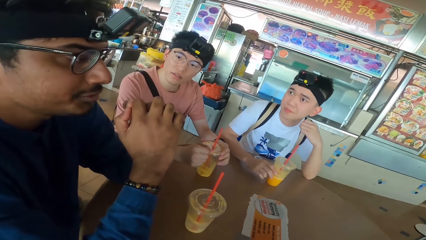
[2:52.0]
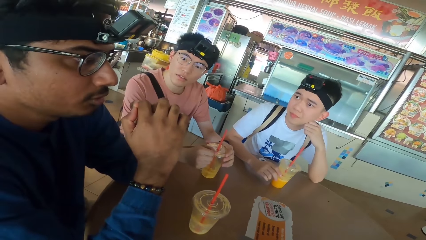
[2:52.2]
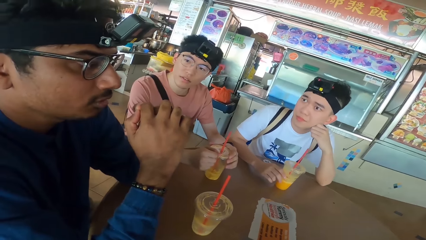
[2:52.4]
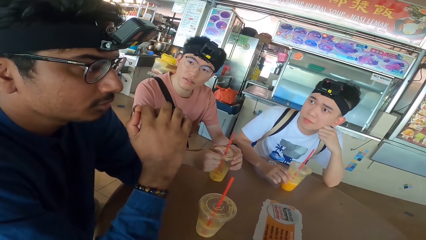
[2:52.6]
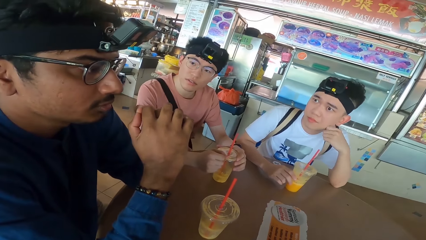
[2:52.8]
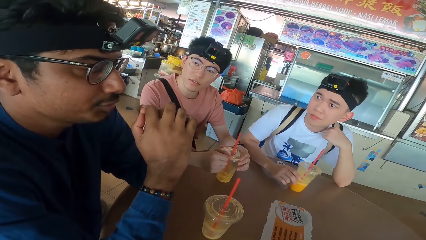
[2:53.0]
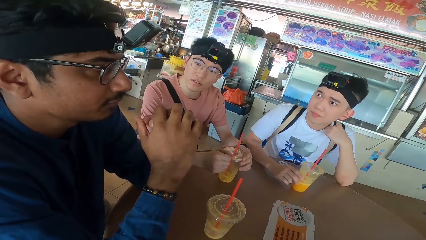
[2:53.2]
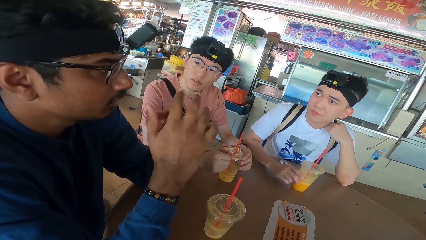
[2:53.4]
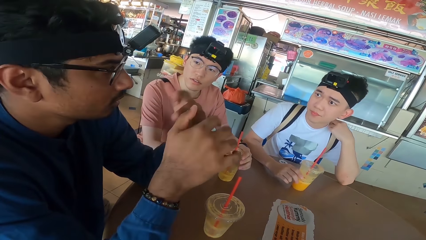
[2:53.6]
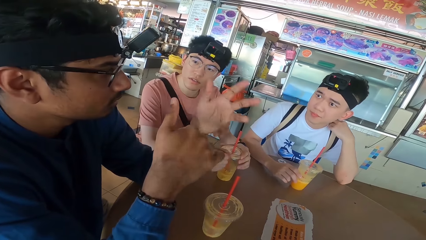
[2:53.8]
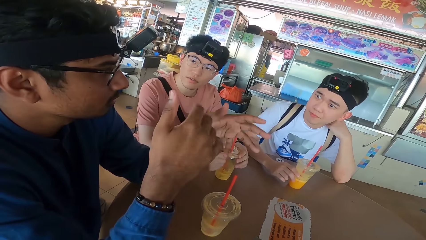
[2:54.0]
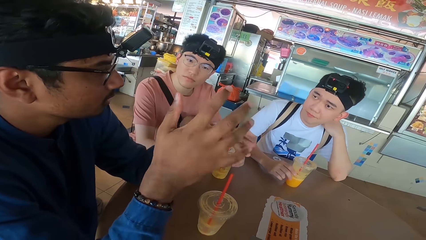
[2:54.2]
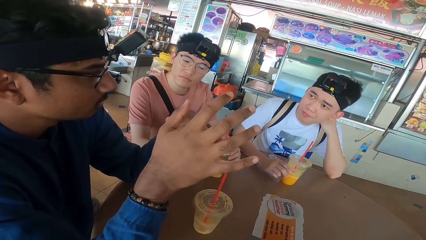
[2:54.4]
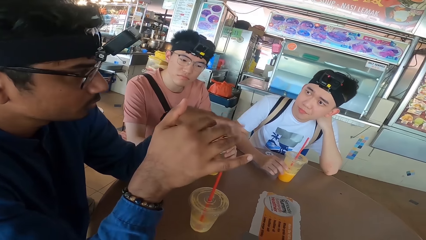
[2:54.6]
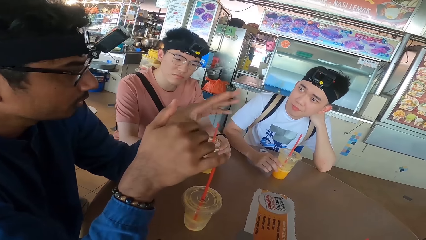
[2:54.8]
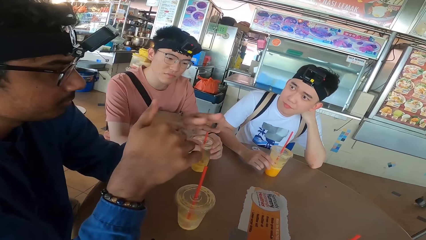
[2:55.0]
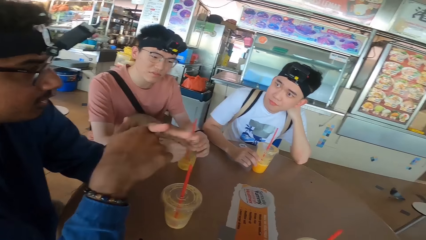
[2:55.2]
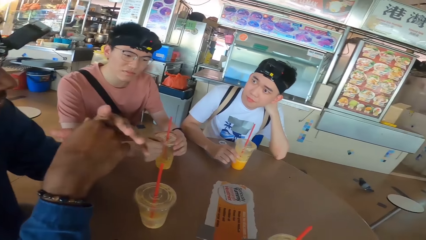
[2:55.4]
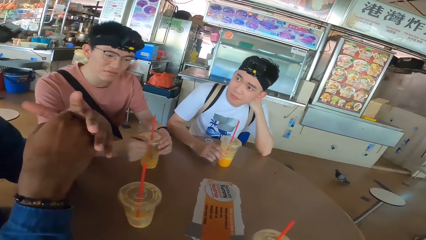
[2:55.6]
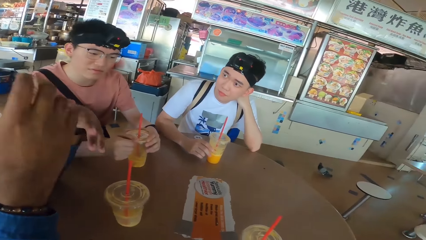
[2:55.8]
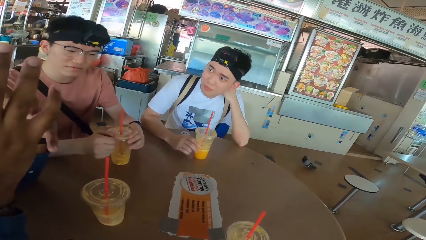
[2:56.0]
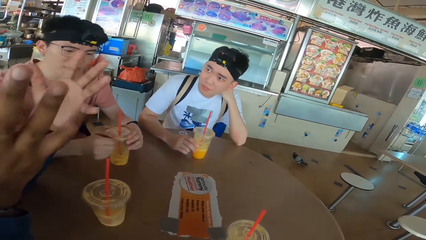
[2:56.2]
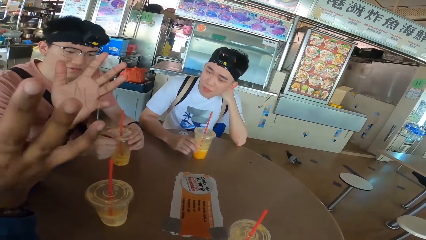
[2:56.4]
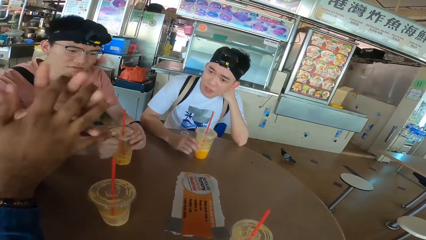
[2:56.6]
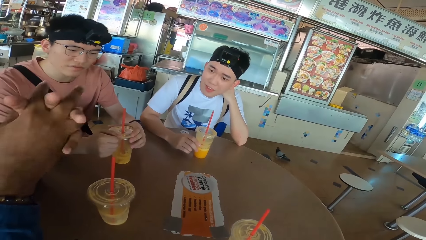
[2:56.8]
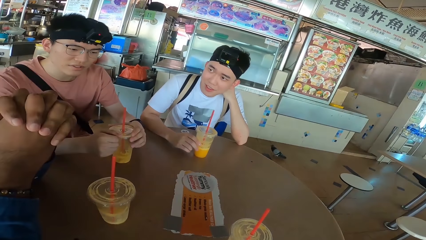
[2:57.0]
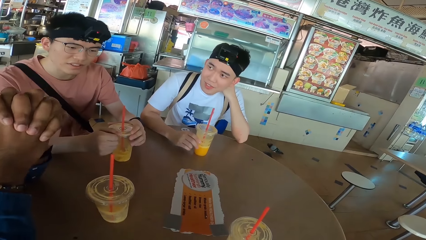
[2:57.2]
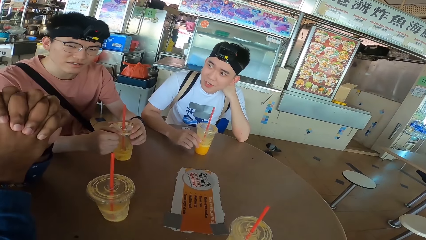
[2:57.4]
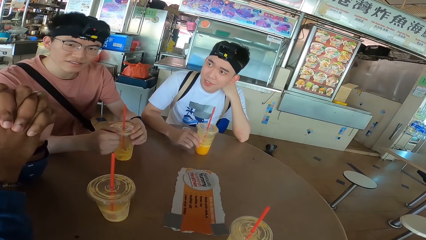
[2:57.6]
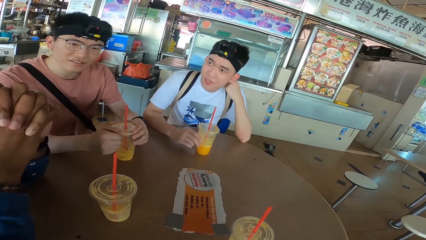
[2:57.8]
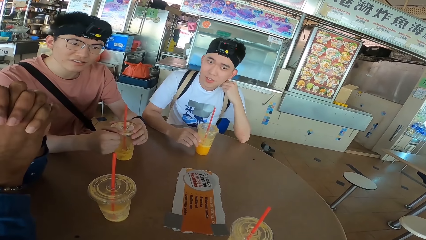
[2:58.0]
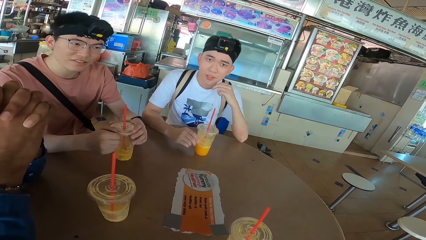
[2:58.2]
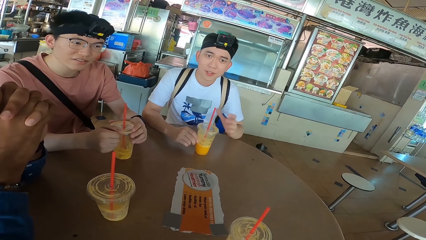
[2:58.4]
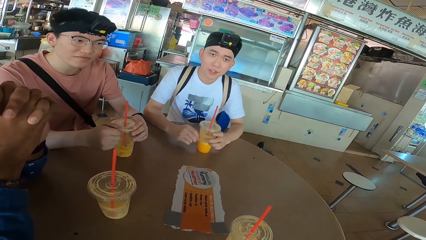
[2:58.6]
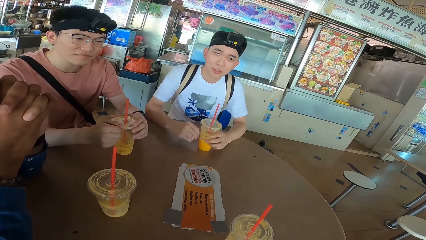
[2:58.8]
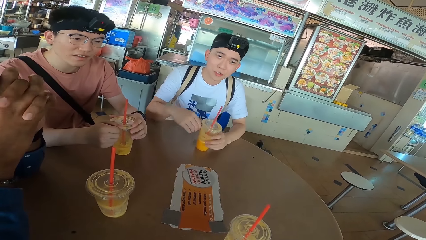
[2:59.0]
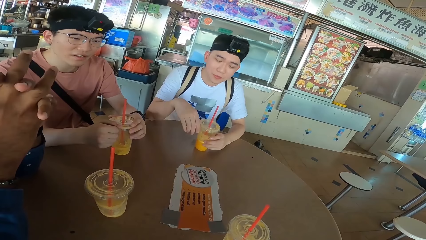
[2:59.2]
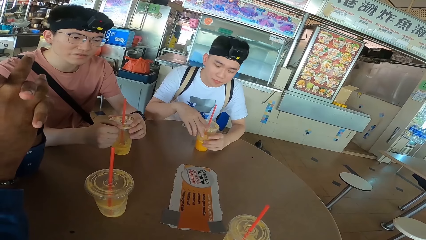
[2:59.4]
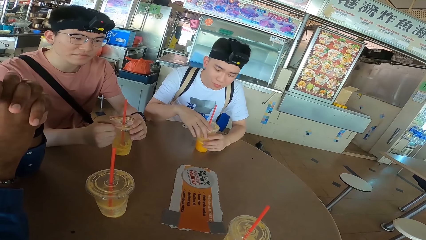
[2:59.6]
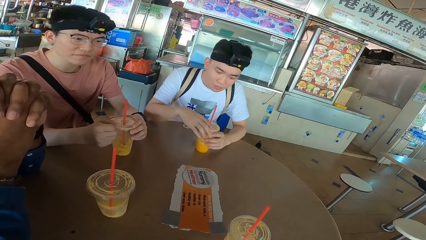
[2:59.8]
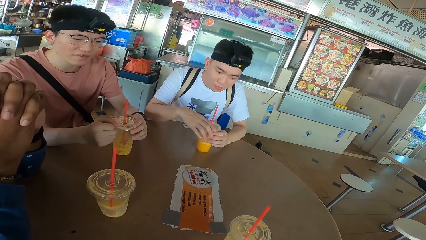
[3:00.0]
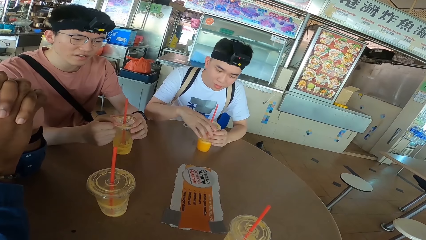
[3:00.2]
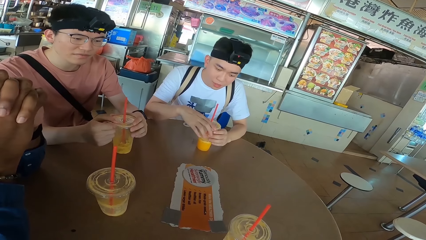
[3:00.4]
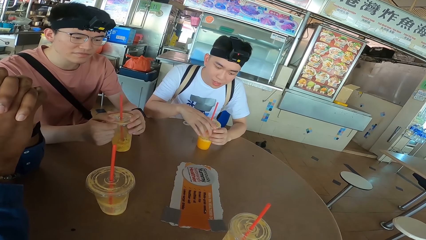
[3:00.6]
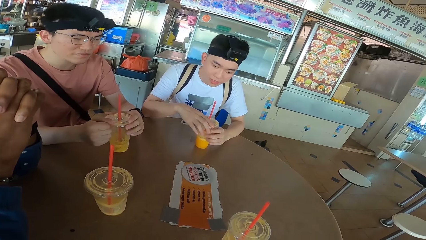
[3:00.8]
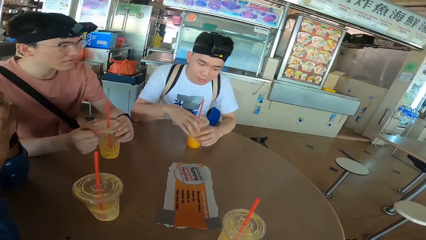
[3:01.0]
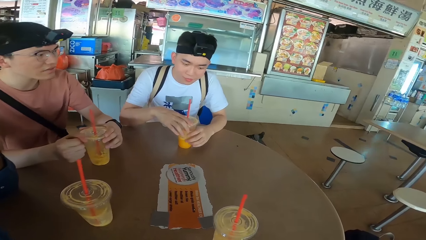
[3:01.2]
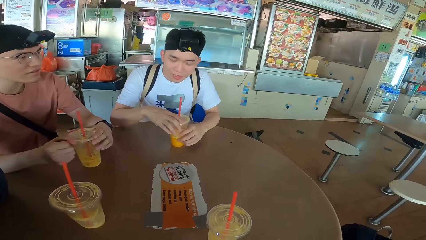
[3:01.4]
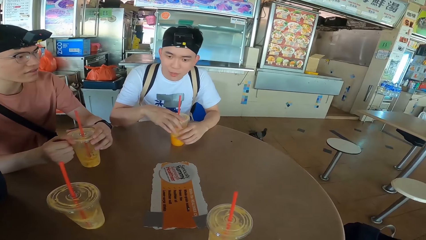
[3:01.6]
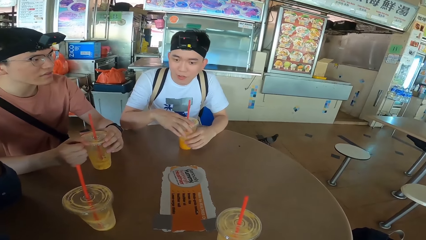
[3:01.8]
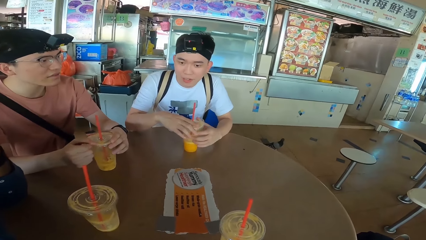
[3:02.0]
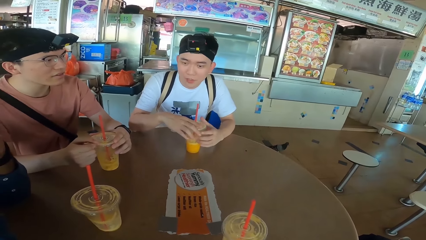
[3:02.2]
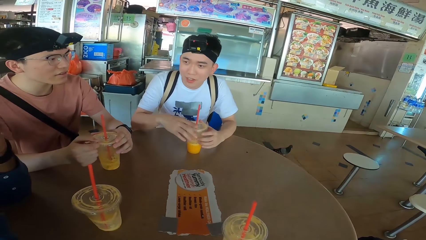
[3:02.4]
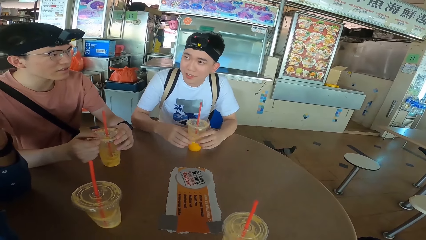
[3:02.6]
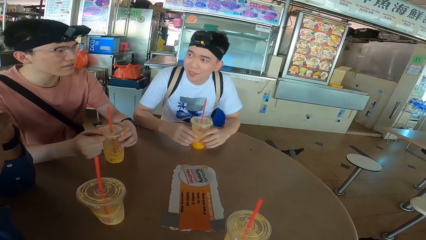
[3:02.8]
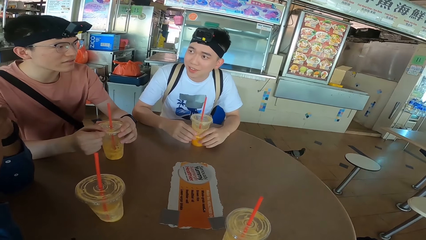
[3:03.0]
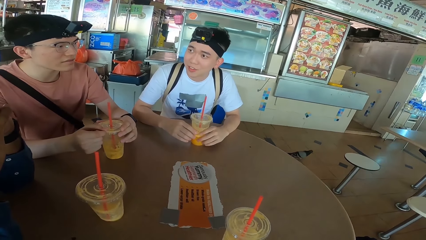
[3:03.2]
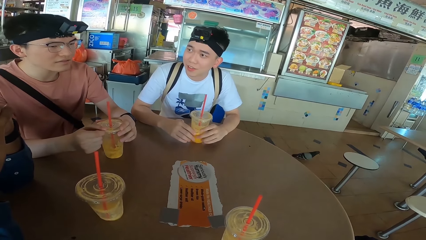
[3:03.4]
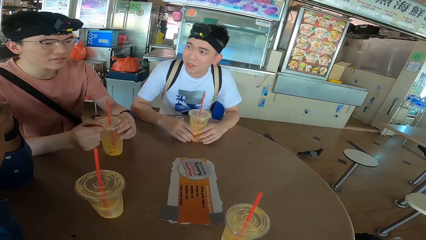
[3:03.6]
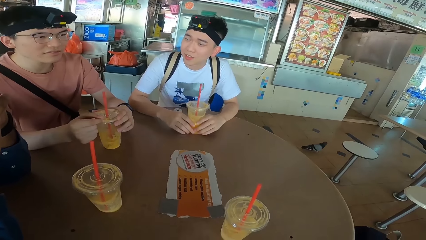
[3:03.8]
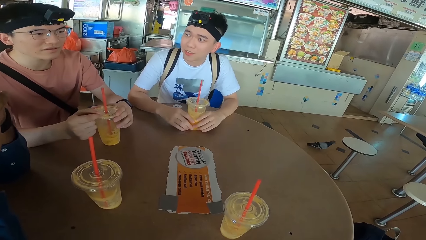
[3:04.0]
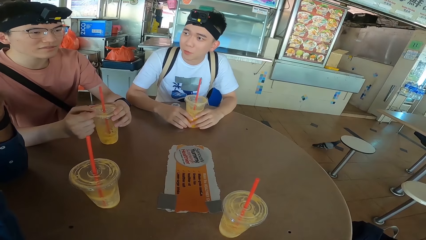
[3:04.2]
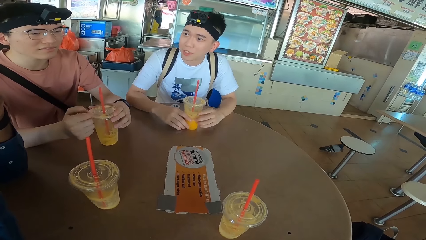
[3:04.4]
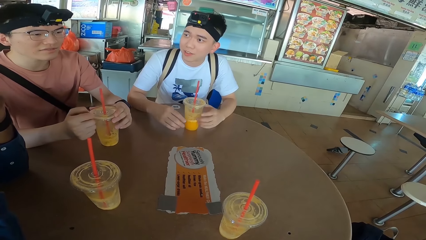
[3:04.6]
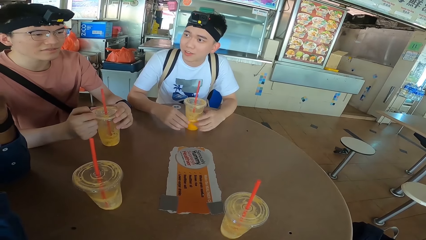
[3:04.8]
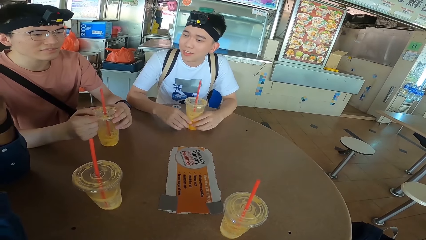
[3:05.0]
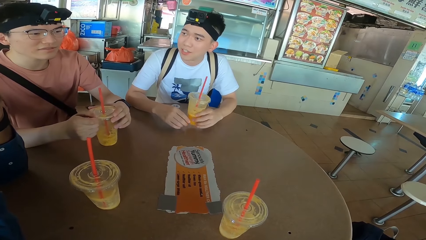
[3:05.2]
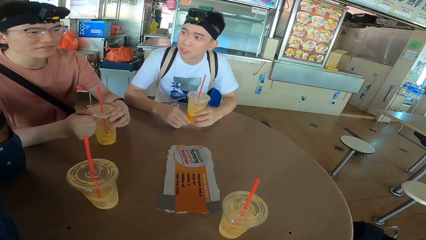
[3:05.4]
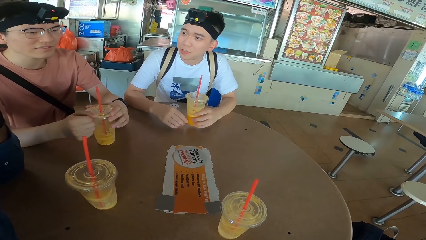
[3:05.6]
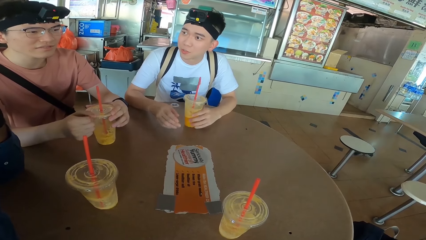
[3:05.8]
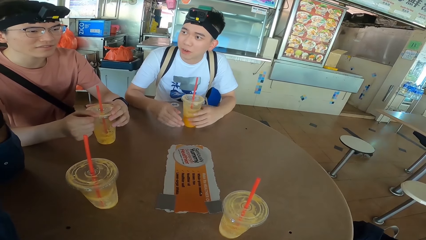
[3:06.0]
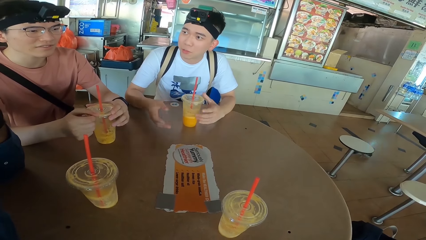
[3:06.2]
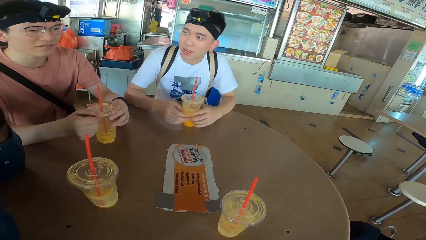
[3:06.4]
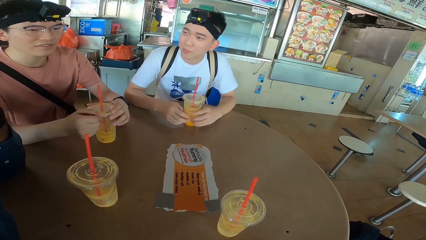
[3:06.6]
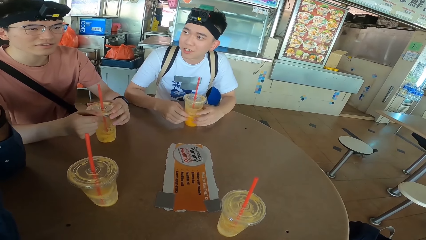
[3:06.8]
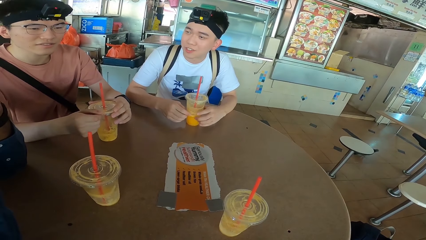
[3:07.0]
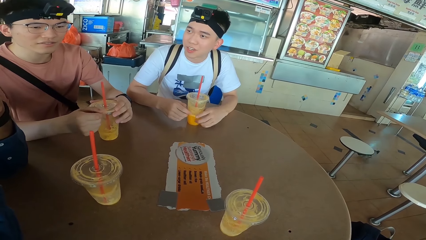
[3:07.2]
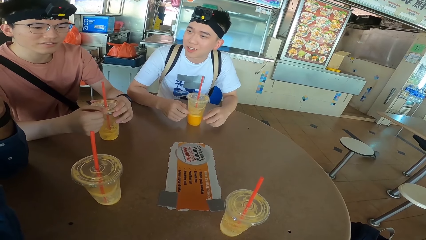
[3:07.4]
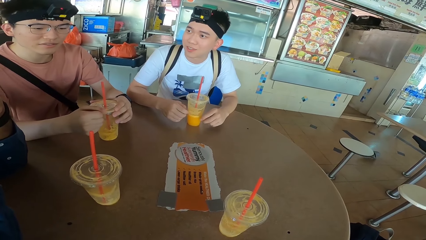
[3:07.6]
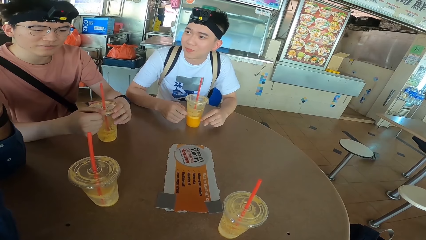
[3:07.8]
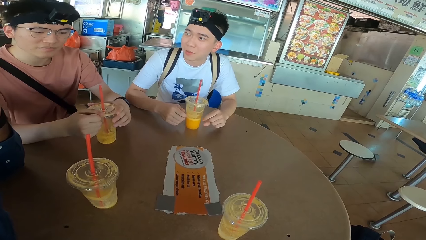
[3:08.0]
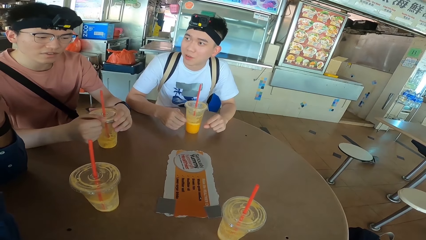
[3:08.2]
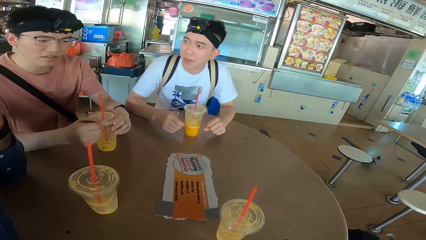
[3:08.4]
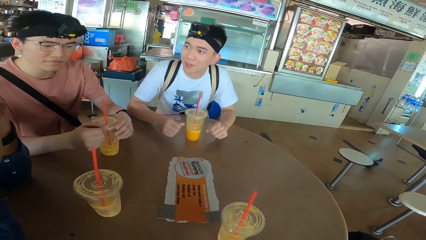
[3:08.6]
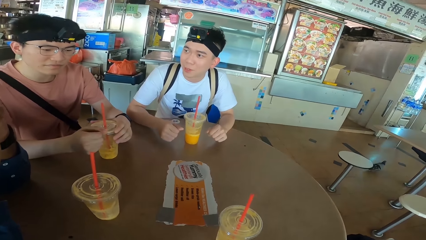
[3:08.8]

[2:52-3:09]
A man holds the head. Another man communicates with a third man. The second man moves the hands and folds the hands together. The first man holds a juice can. The first man moves the hands.
